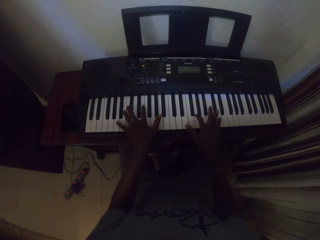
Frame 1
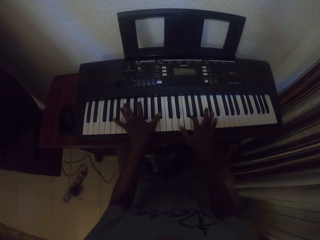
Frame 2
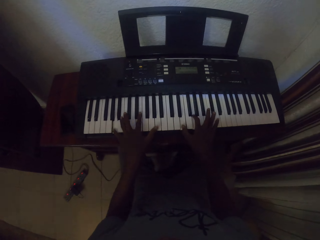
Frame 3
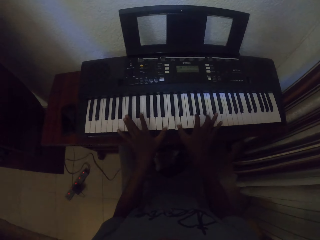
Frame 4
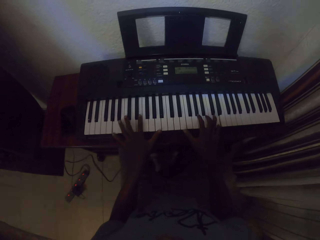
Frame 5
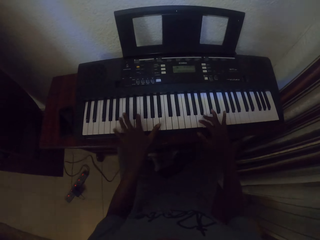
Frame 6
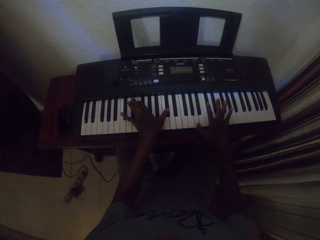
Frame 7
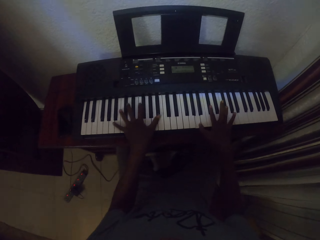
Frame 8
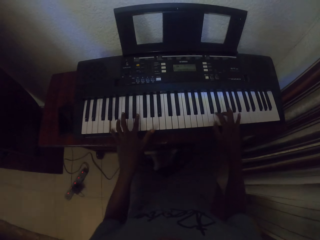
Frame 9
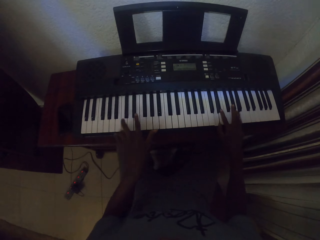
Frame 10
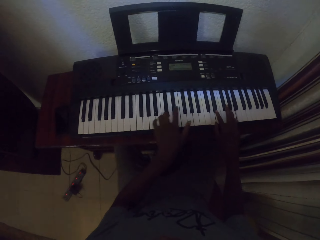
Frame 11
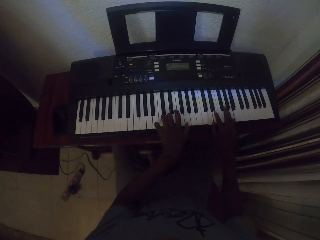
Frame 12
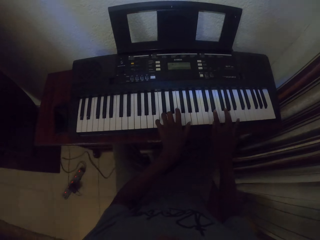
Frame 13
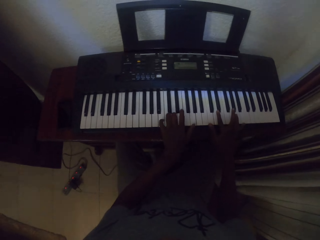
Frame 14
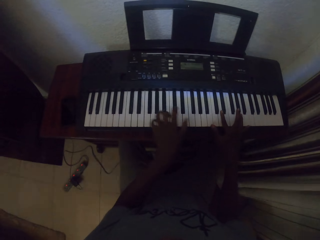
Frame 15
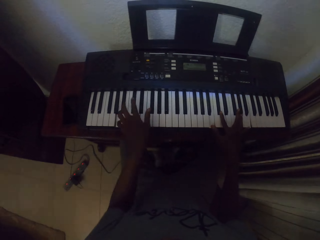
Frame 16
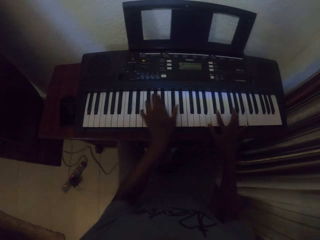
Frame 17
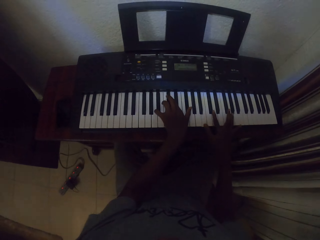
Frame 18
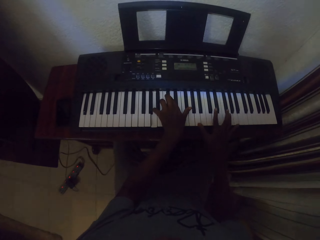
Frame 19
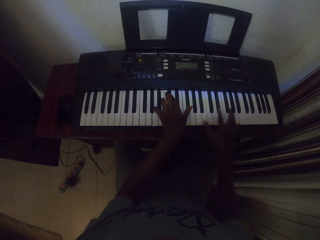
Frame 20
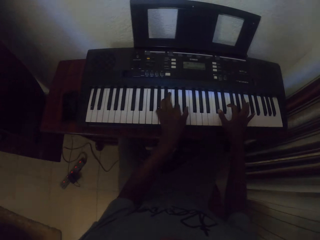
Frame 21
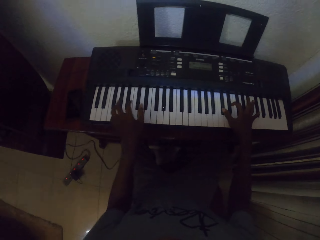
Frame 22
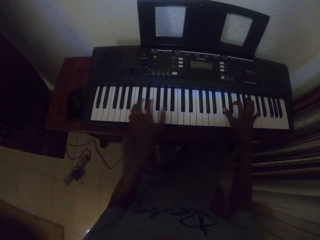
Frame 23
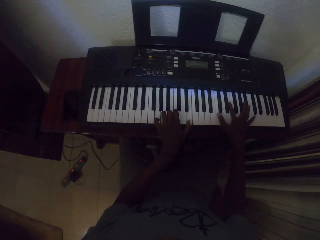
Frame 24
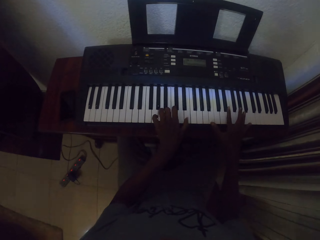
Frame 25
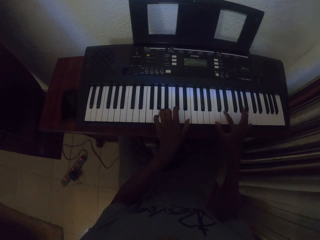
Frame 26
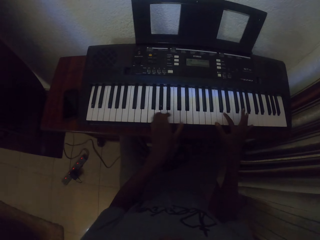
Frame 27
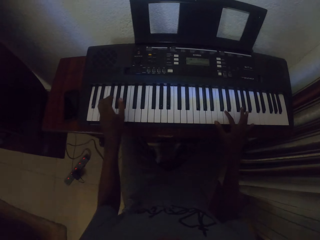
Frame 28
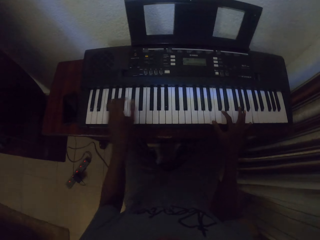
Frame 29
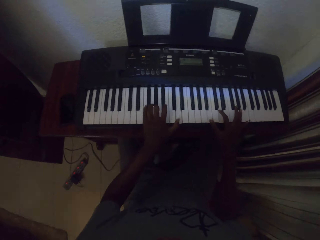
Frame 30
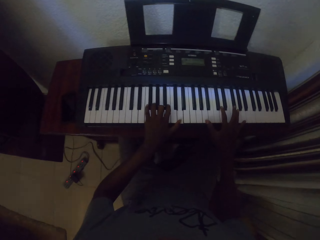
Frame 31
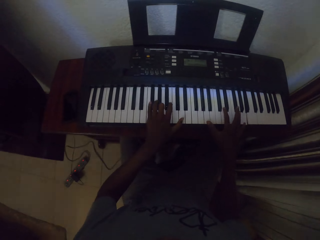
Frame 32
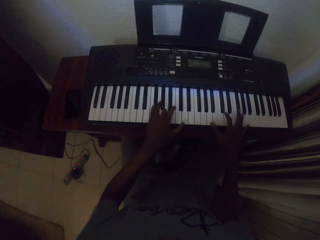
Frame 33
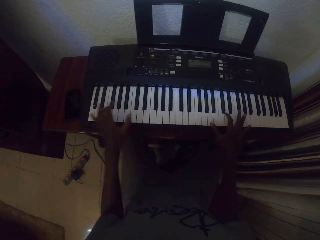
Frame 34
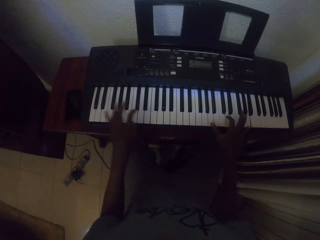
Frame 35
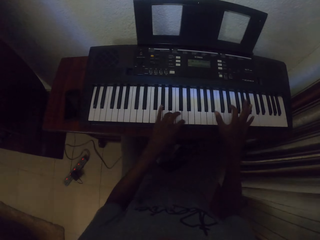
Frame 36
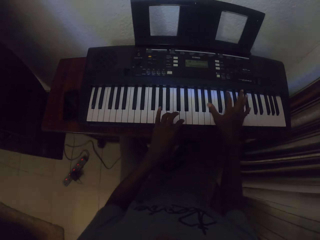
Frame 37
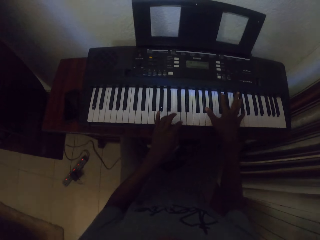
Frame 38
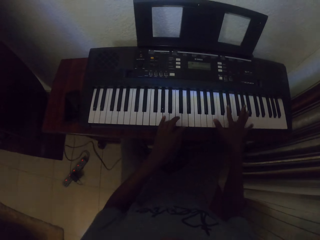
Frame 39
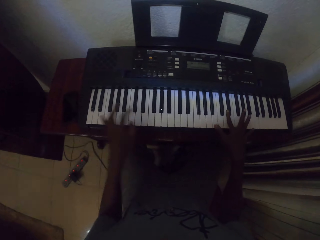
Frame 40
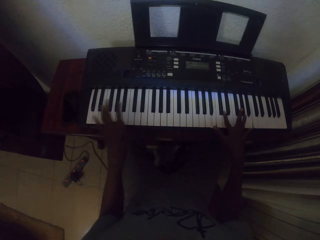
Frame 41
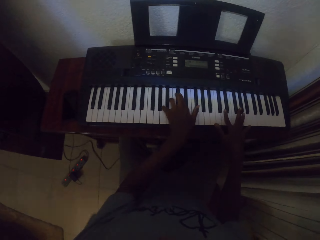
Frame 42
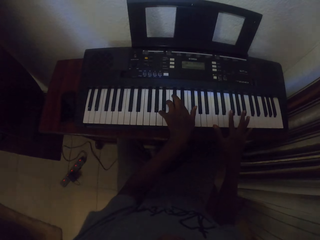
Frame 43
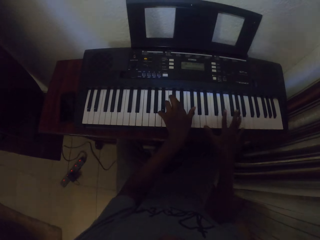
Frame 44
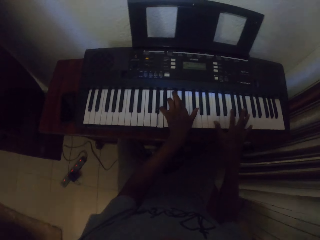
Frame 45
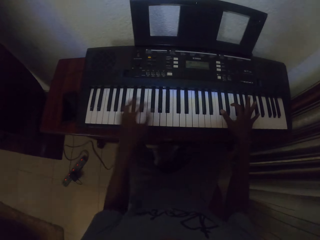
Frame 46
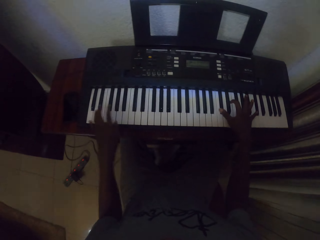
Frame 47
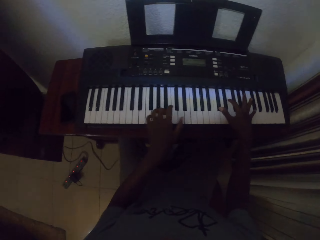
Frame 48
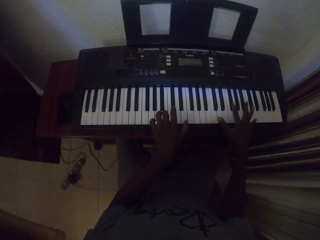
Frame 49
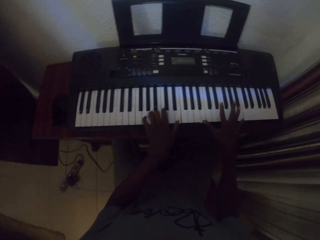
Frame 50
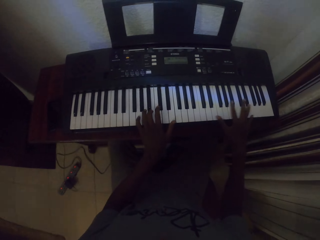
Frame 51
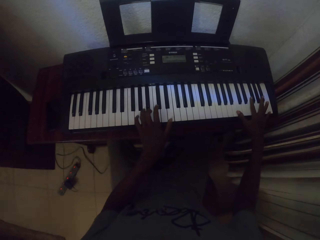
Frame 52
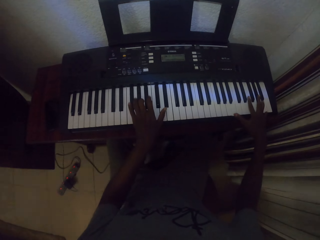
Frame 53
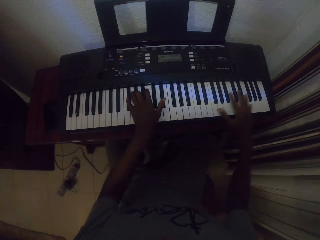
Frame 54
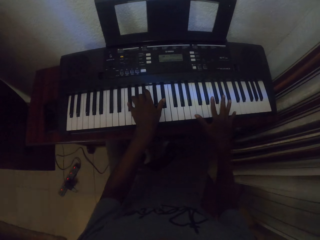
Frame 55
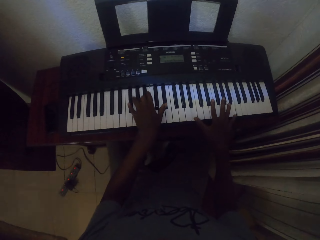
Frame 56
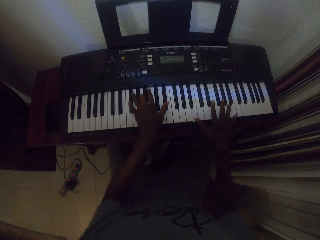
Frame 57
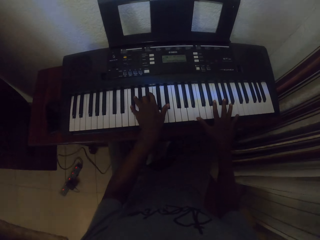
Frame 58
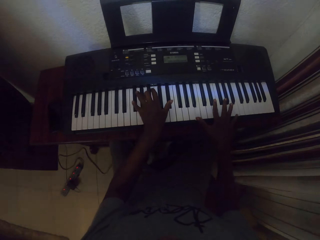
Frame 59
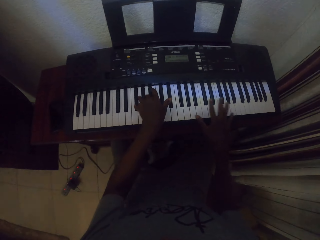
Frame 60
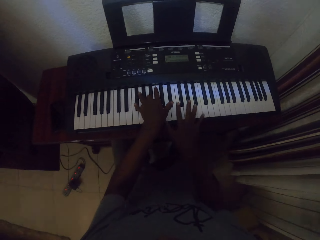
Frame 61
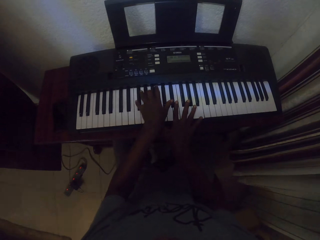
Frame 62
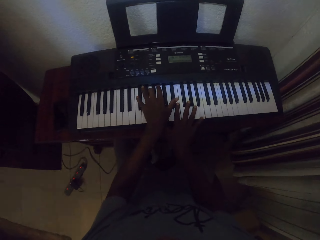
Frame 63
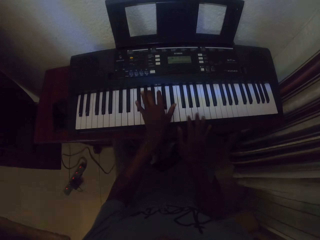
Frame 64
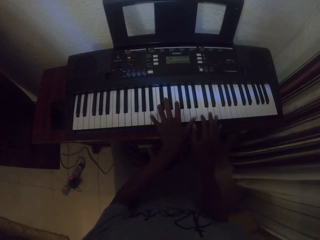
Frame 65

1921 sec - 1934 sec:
The camera wearer plays the piano with both hands repeatedly.

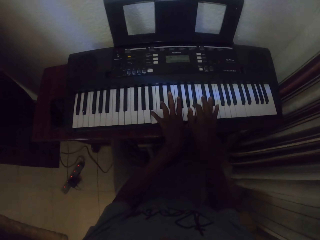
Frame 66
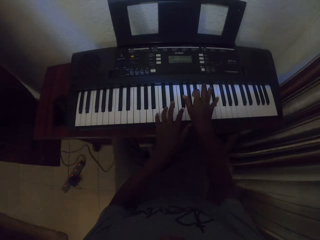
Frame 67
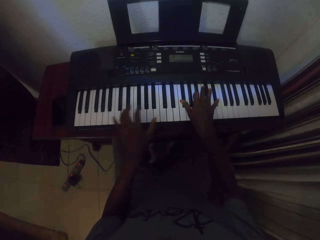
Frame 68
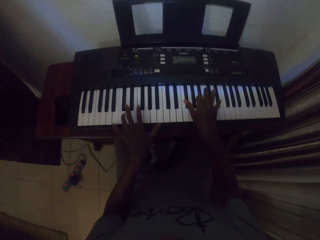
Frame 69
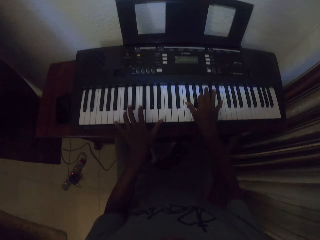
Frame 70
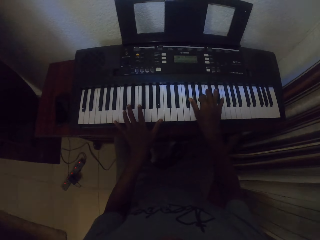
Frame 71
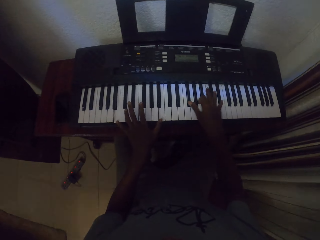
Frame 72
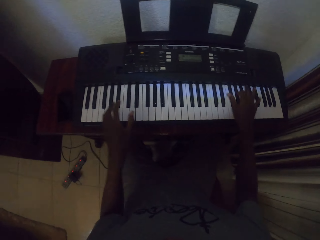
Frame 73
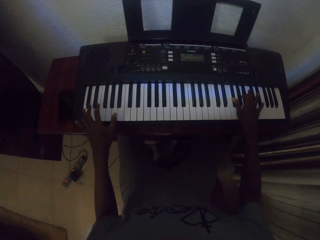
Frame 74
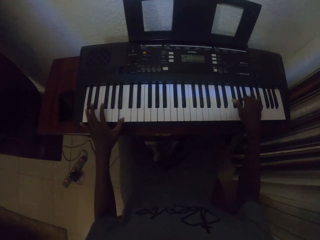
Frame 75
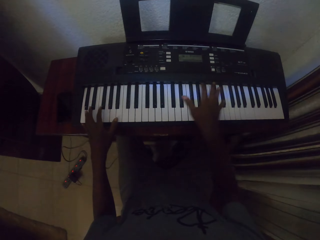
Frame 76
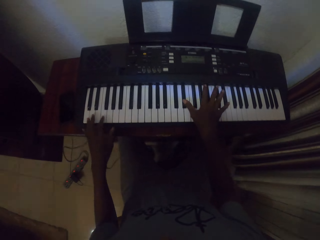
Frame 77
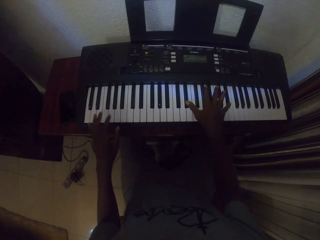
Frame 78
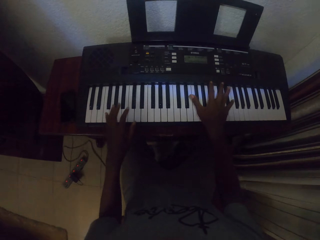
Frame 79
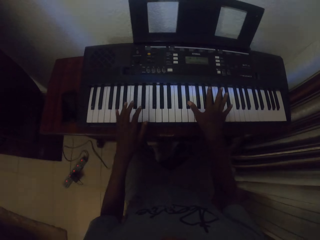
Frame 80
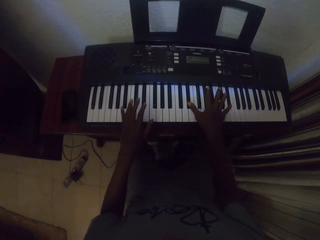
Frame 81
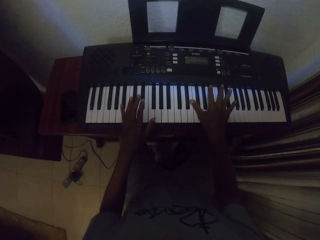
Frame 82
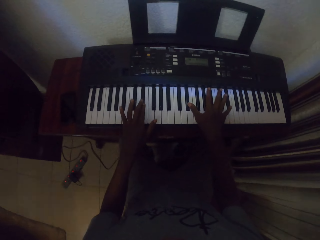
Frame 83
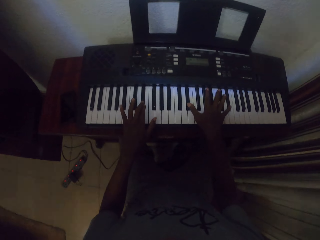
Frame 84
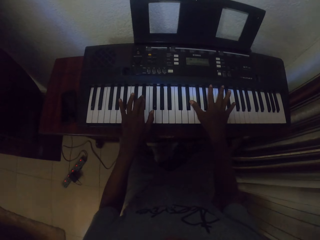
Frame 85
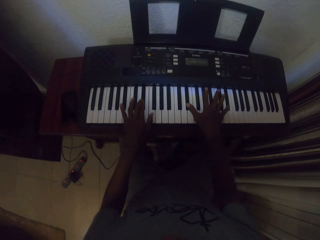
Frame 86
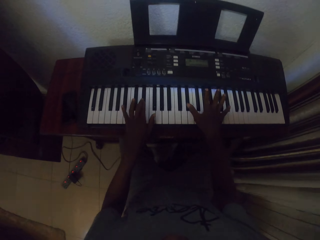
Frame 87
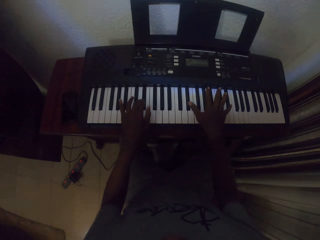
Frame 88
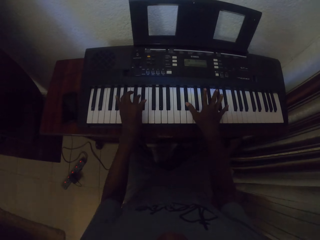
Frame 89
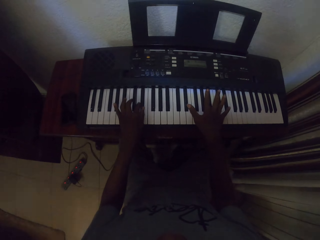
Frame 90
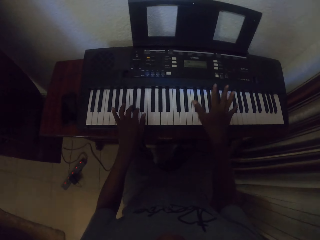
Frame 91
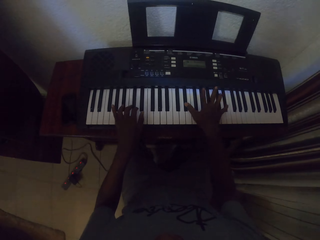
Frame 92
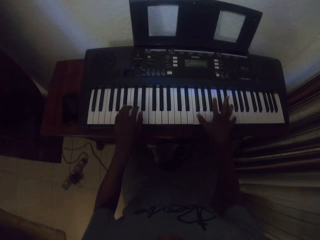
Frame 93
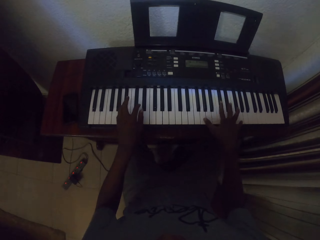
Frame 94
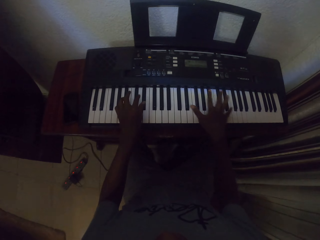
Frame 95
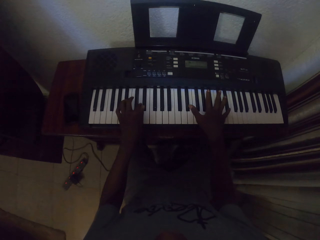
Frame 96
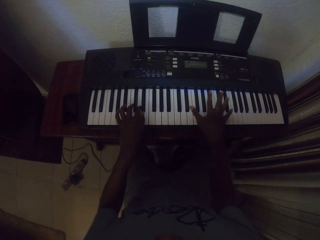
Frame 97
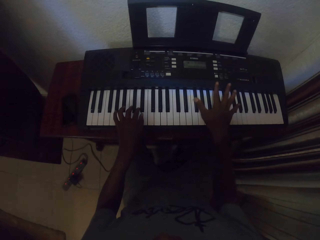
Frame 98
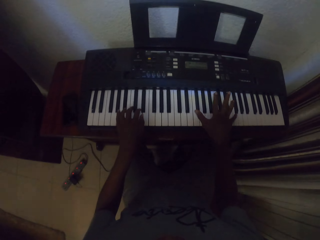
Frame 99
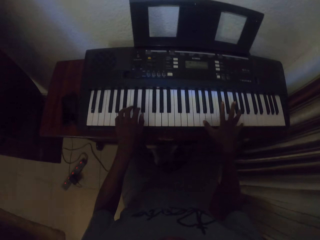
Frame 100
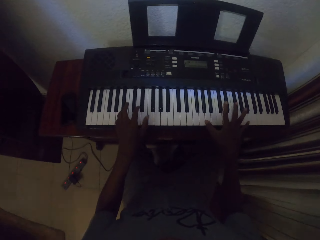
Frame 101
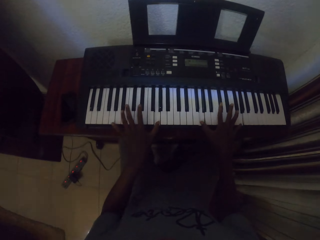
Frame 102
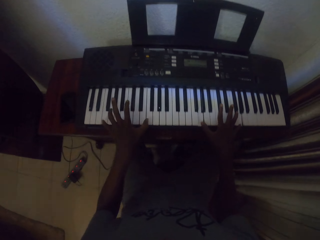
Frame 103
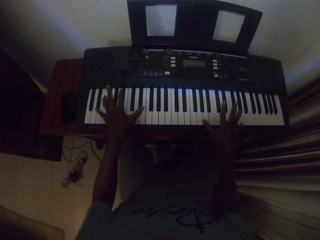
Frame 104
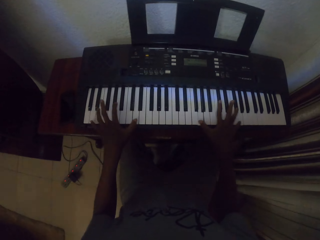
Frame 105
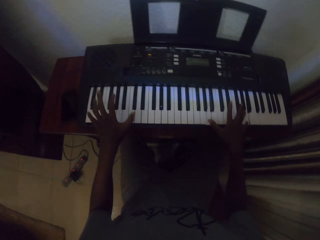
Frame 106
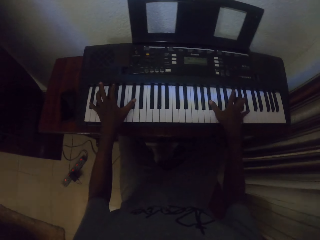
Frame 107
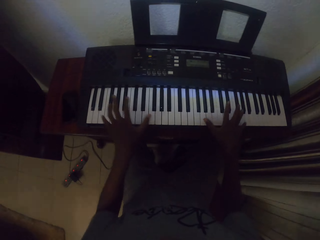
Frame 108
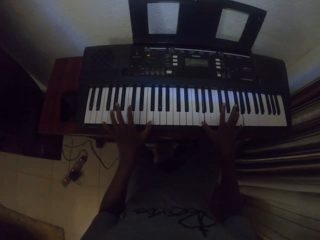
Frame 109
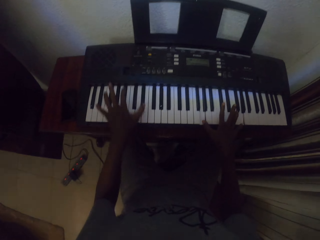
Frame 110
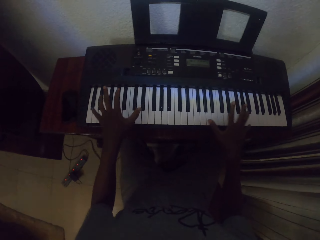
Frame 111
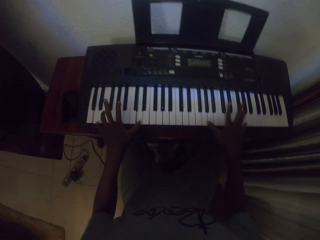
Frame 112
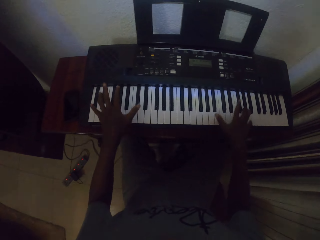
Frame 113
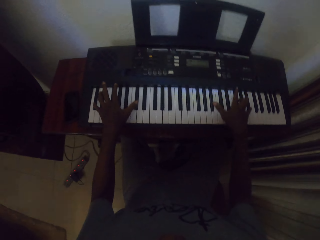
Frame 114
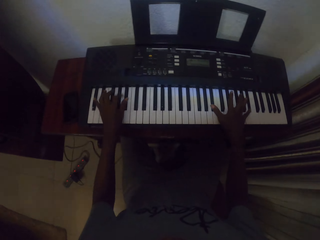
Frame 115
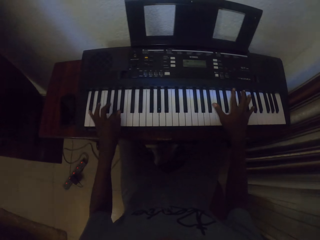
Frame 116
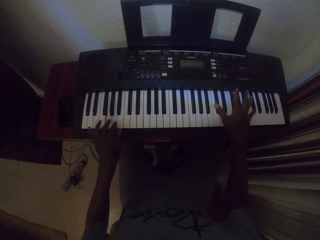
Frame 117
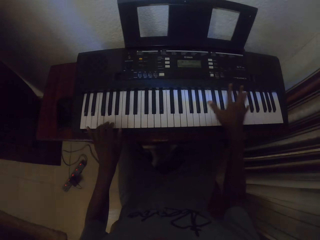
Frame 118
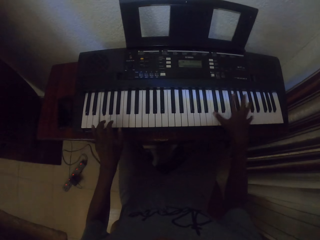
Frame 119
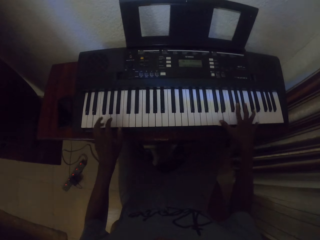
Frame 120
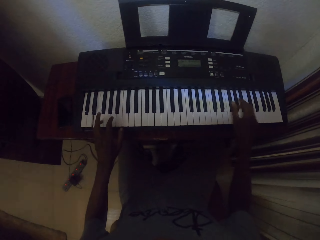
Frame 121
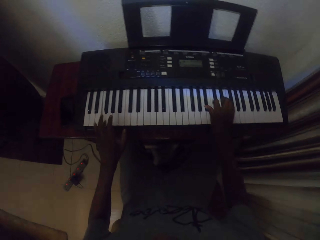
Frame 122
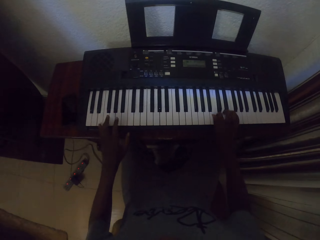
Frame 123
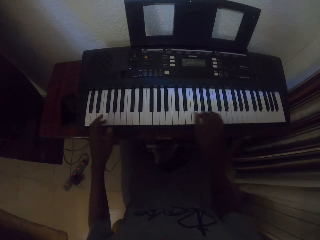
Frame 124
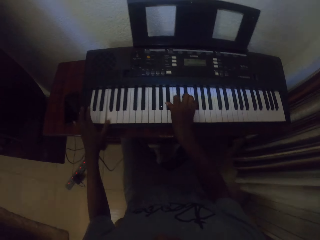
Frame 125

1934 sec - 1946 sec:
The camera wearer plays the piano with both hands repeatedly.
